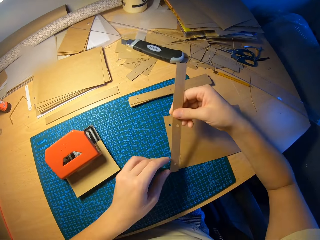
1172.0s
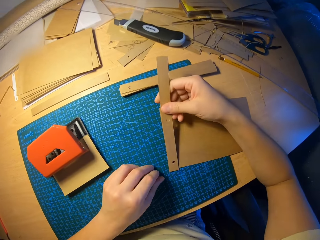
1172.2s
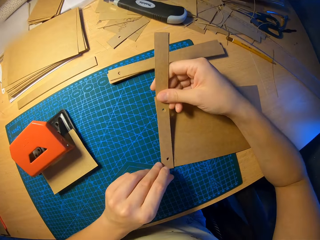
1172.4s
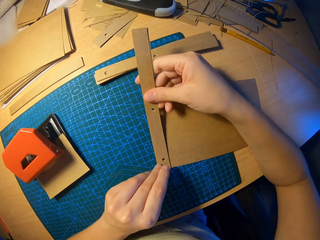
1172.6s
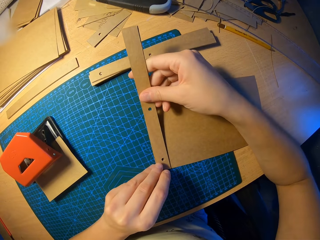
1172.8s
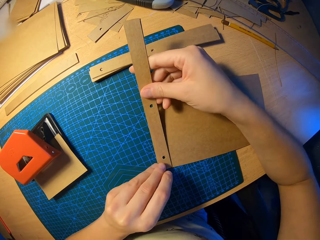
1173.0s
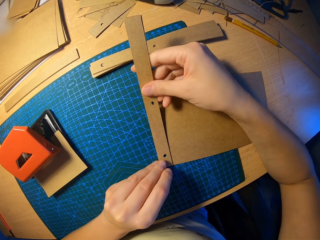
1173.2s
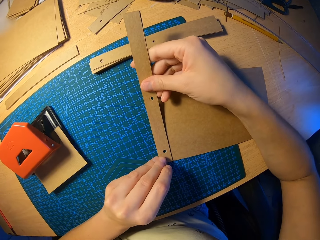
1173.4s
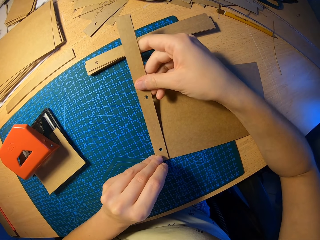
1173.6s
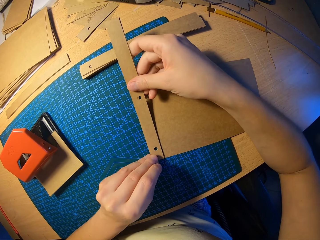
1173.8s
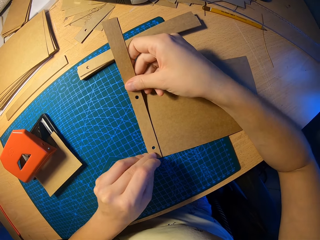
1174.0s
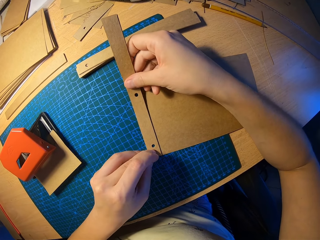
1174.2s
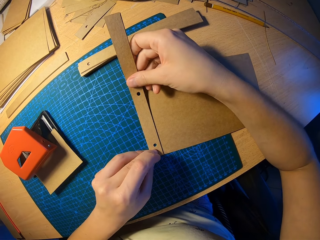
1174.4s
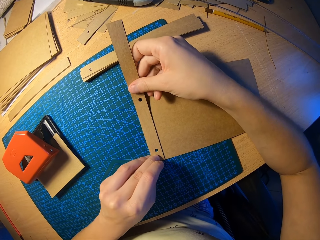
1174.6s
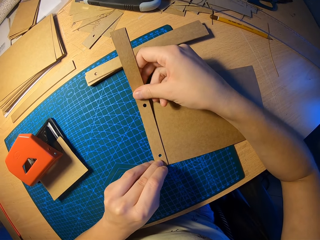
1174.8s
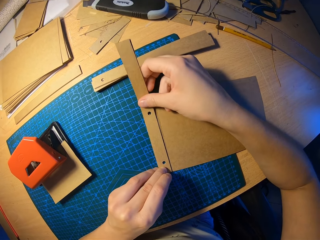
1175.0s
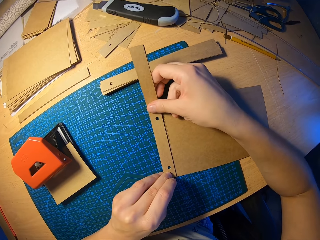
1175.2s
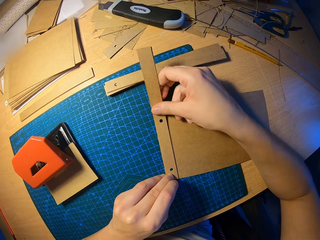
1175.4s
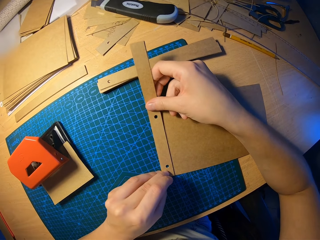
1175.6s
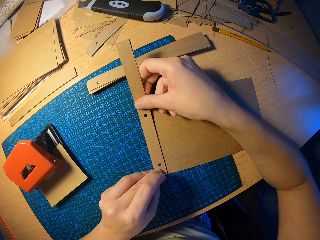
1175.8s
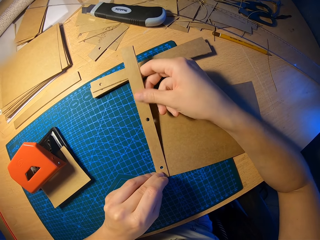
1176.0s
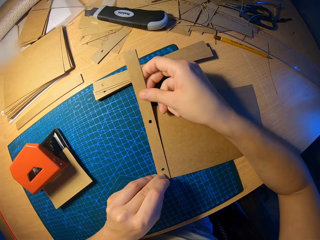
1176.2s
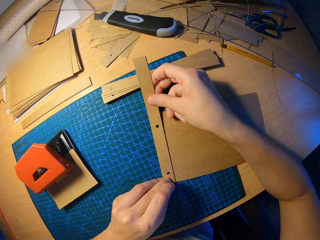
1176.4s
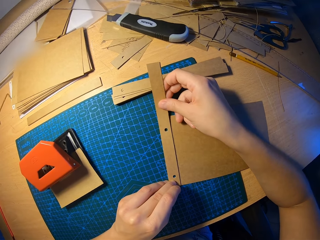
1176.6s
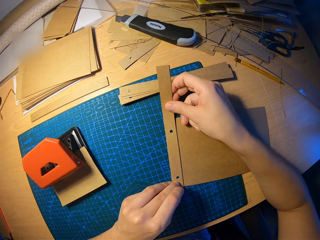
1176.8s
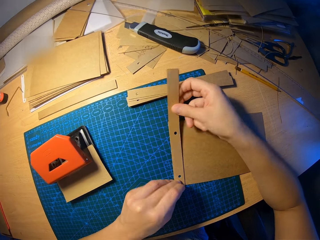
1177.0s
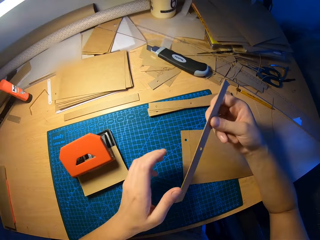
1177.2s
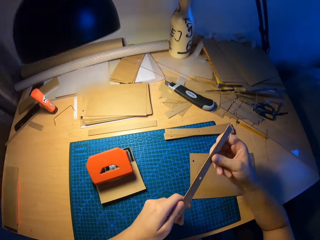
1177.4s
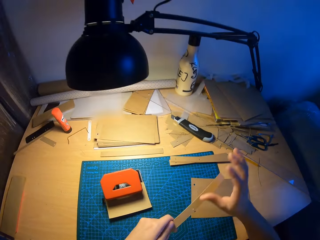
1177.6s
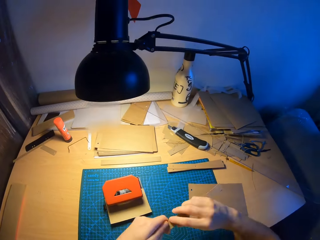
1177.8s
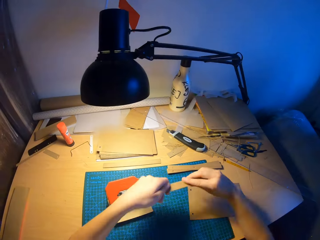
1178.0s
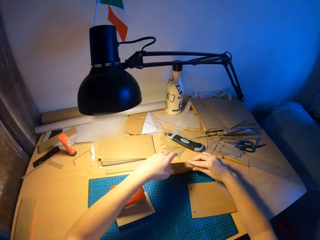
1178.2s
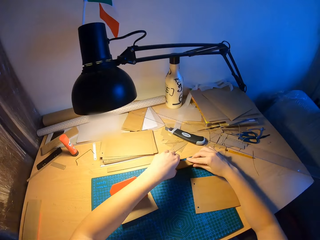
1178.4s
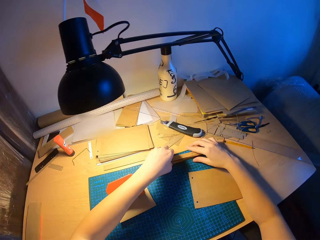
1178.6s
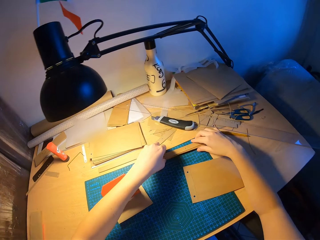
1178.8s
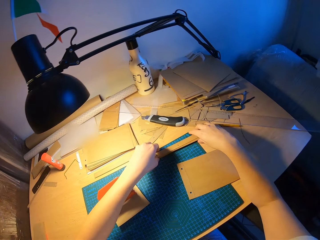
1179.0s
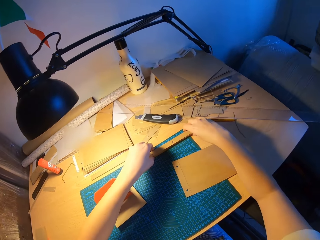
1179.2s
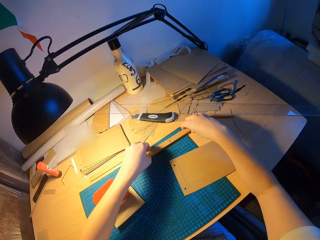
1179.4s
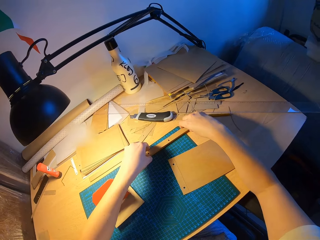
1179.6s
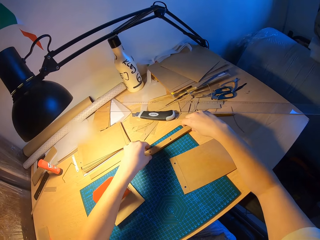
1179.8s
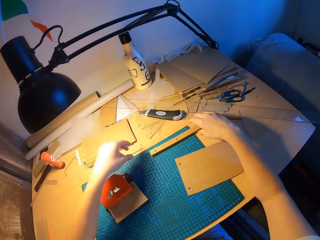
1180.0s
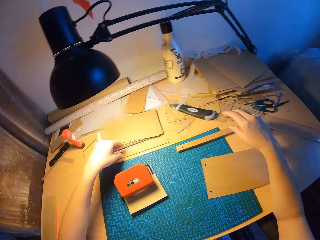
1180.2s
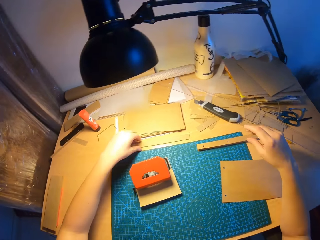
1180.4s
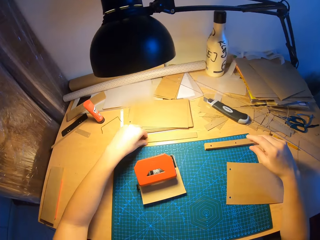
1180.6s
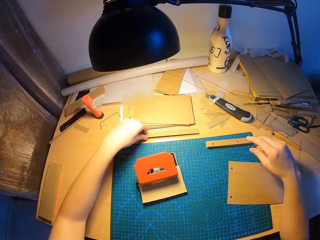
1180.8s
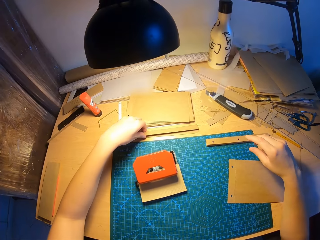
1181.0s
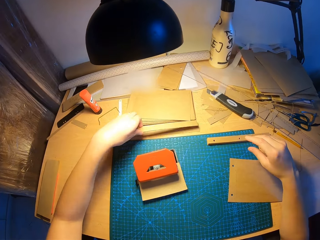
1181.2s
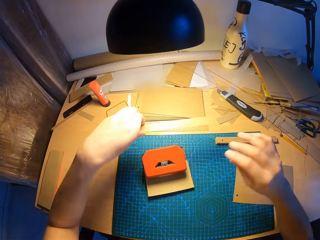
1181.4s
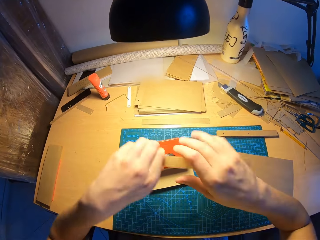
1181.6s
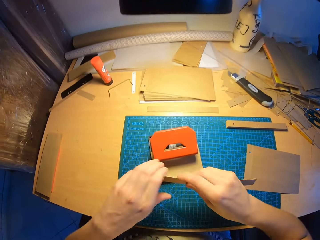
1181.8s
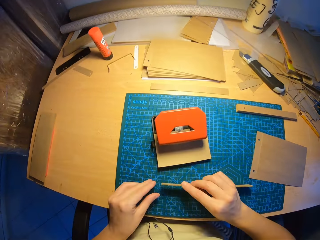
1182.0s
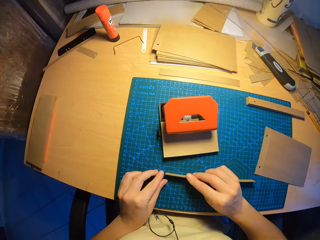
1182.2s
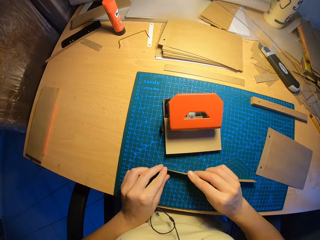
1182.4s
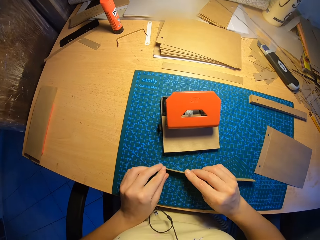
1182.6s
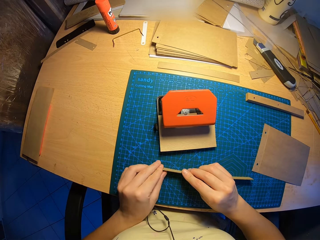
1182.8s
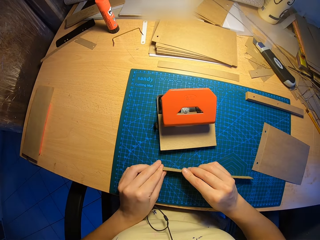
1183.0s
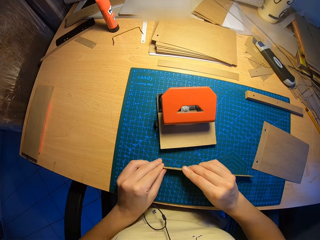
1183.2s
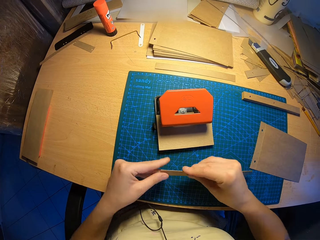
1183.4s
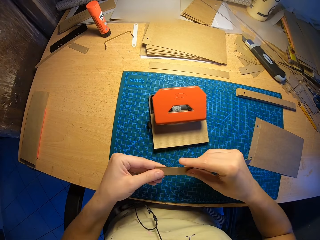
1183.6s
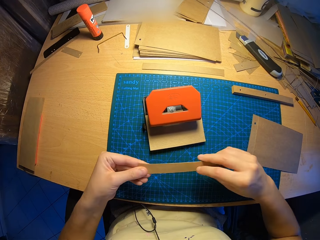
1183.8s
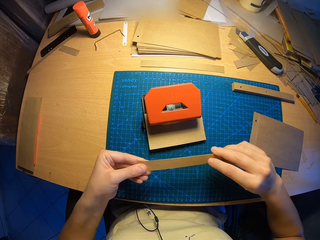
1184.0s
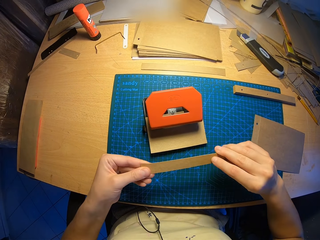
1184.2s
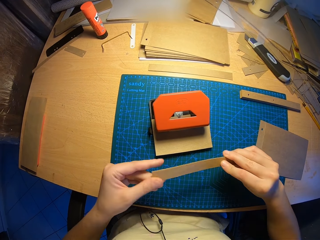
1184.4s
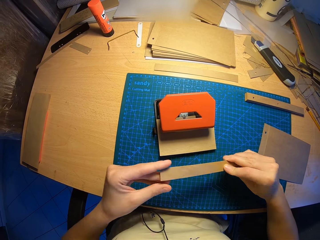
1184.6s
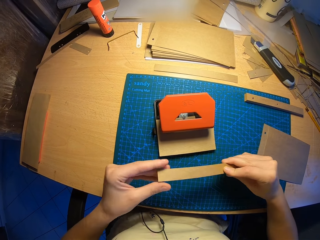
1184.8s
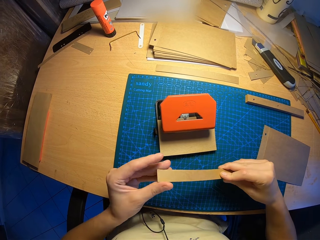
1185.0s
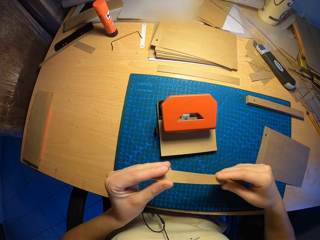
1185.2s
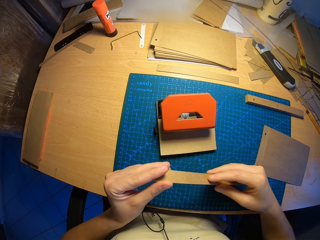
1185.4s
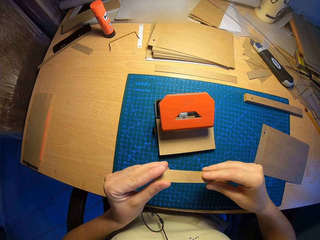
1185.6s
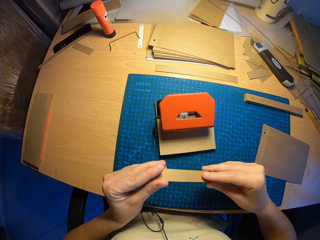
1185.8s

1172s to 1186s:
The camera wearer places the two pieces of paper on another paper on the table with both hands. He adjusts the card paper on the other. He drops the two pieces of paper on the table with both hands. He picks up another two pieces of paper with his left hand. He aligns the two pieces of paper with both hands.

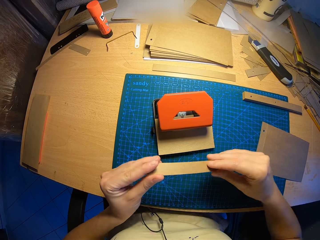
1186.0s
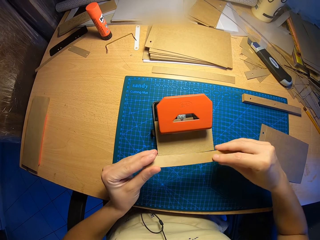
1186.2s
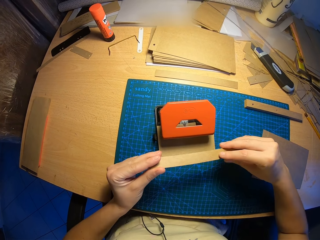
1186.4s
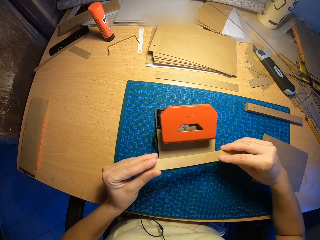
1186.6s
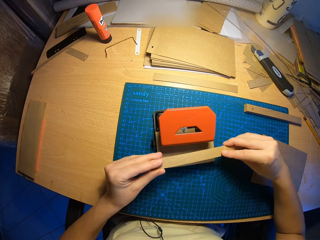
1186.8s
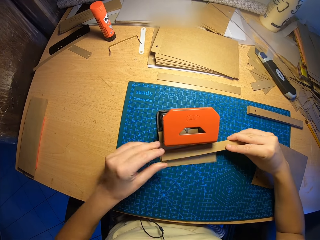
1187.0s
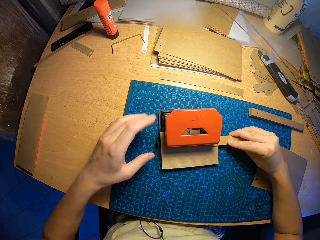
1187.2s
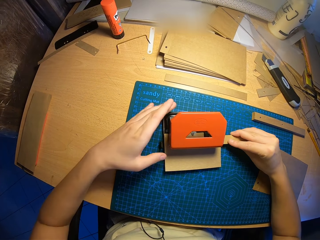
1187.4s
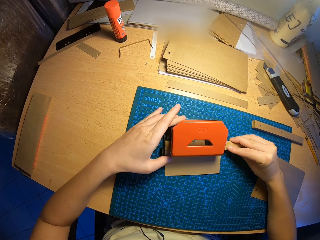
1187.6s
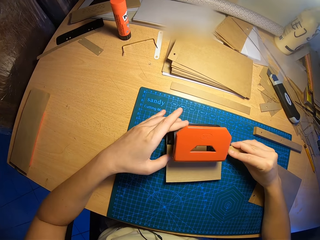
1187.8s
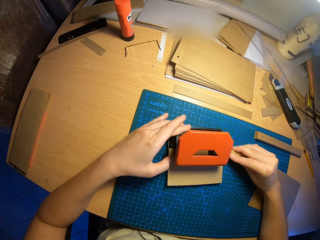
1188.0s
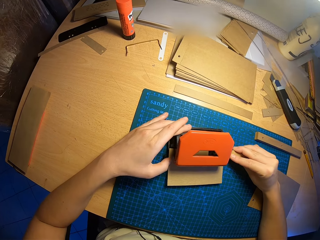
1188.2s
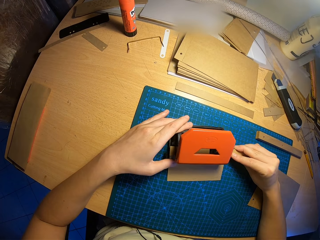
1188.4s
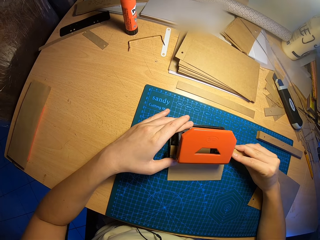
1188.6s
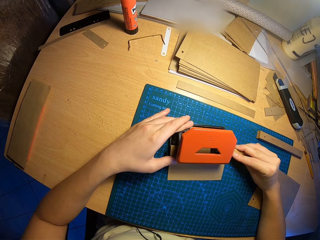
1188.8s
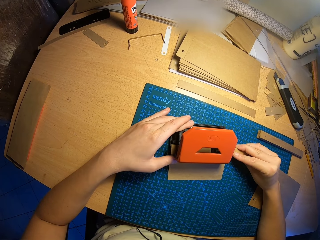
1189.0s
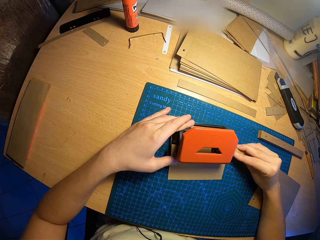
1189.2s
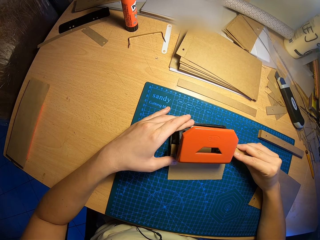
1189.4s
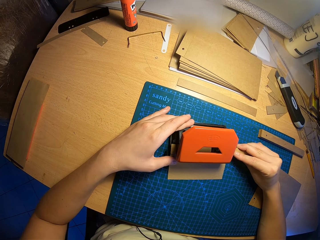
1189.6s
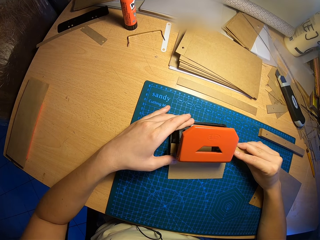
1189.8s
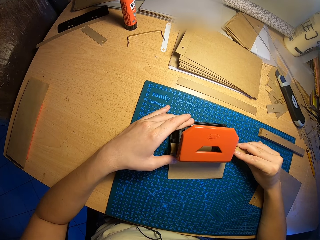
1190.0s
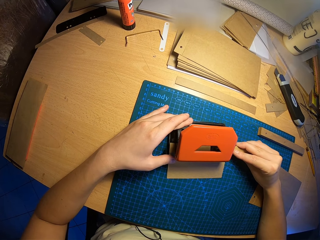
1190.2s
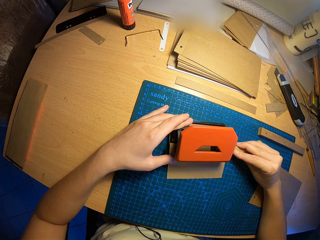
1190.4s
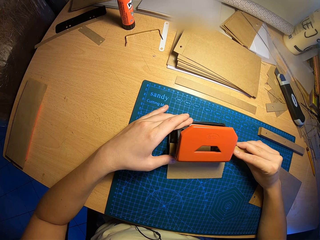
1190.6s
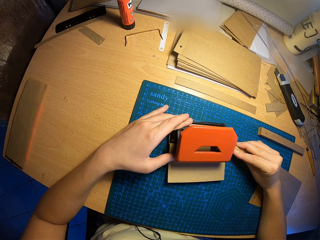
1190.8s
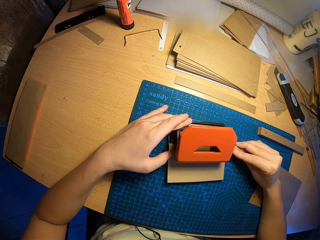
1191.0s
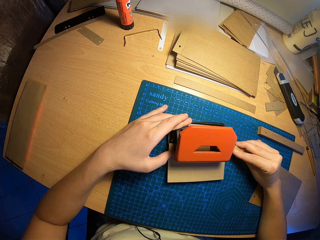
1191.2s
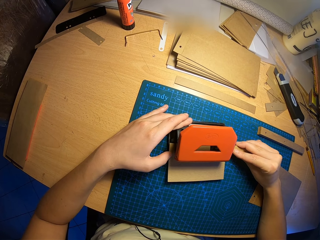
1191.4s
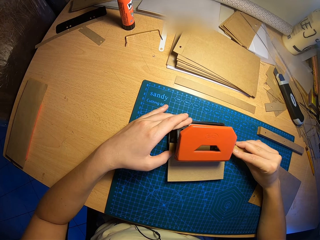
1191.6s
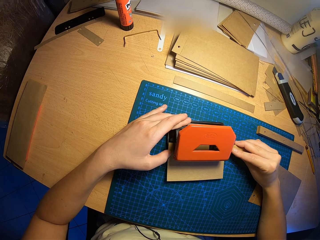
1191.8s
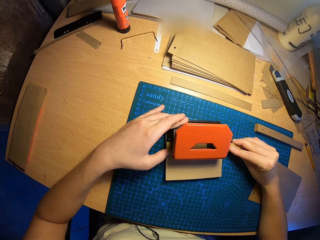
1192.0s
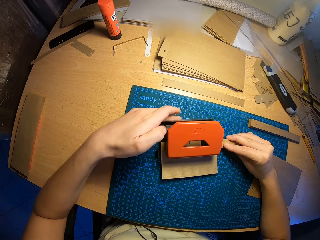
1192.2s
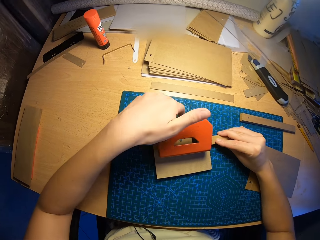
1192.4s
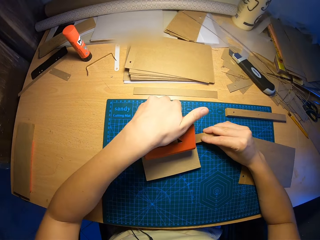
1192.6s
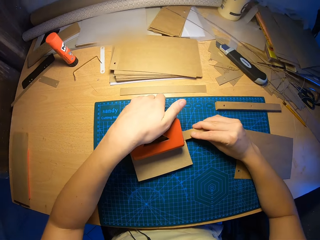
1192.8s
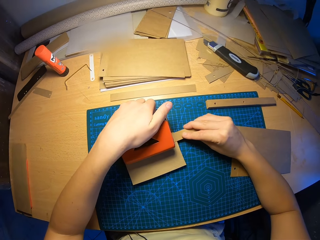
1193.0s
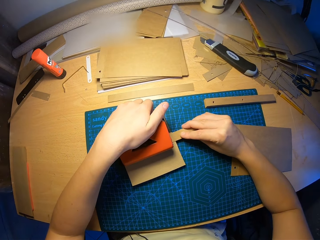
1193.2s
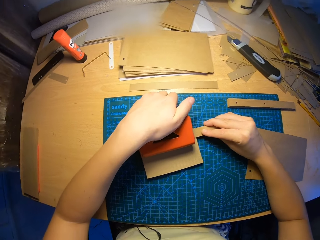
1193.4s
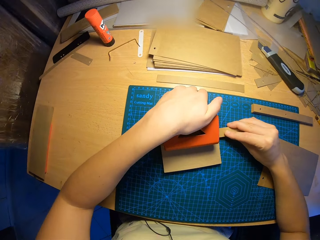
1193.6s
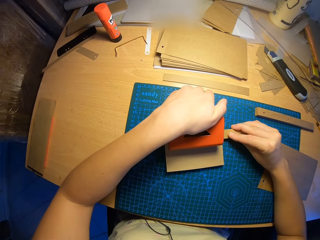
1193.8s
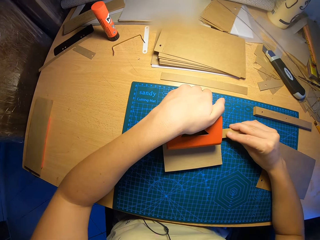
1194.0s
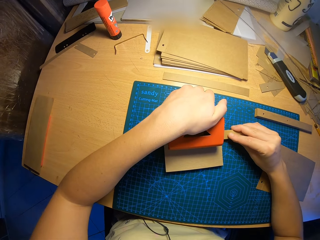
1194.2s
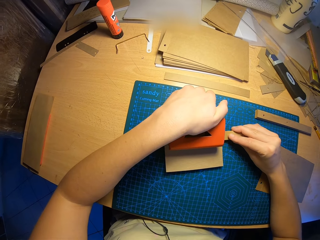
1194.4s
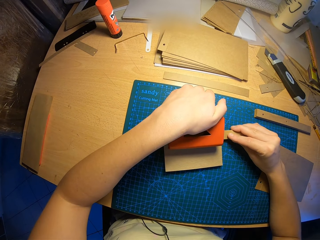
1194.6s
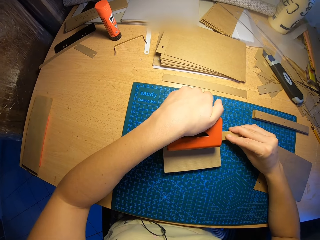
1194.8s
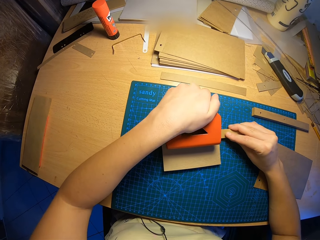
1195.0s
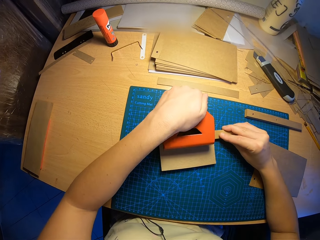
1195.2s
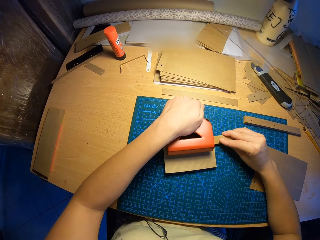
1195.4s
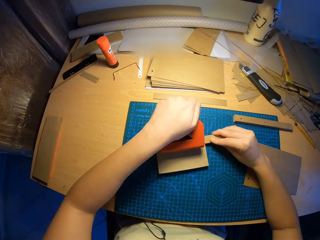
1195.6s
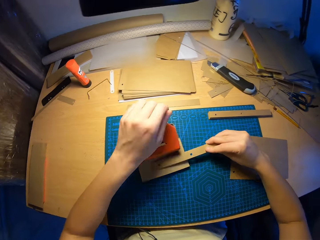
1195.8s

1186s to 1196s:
The camera wearer puts the two pieces of paper in the paper perforator with both hands. He presses the paper perforator with his left hand.
